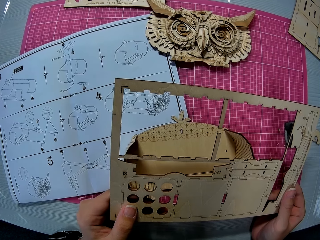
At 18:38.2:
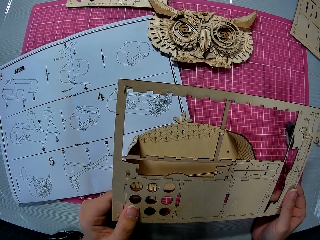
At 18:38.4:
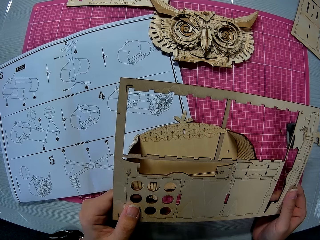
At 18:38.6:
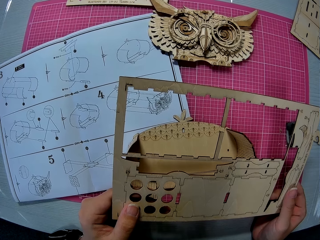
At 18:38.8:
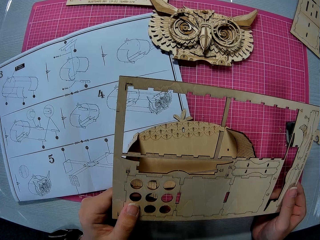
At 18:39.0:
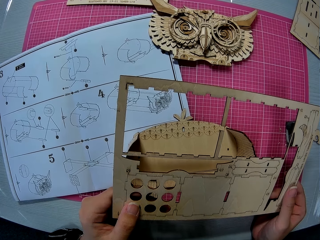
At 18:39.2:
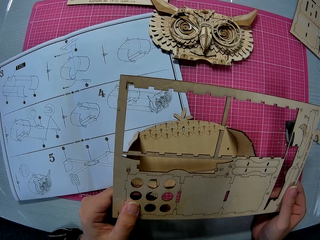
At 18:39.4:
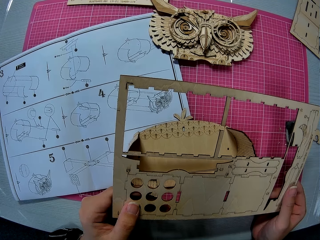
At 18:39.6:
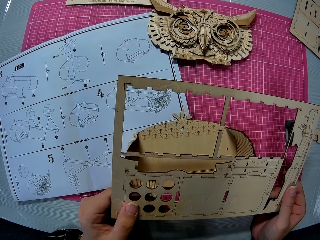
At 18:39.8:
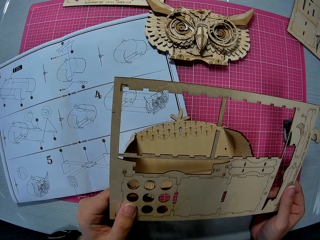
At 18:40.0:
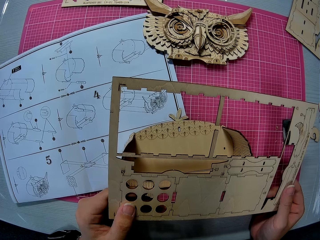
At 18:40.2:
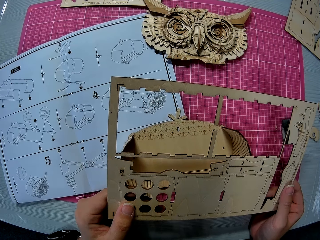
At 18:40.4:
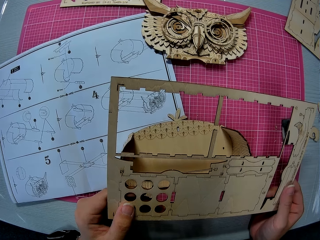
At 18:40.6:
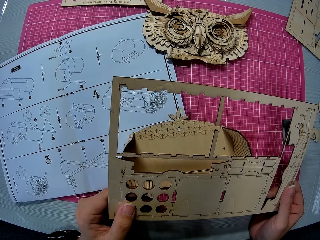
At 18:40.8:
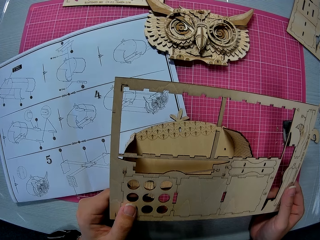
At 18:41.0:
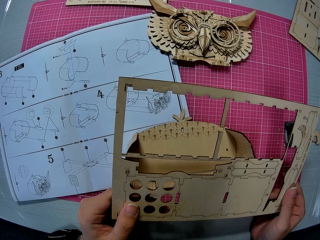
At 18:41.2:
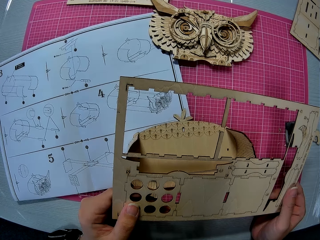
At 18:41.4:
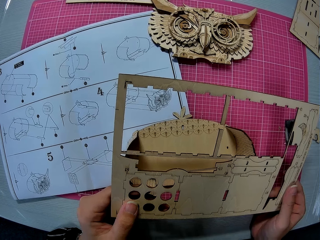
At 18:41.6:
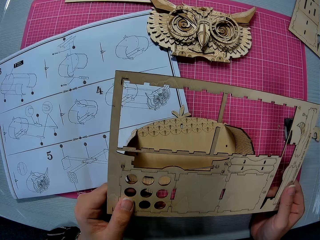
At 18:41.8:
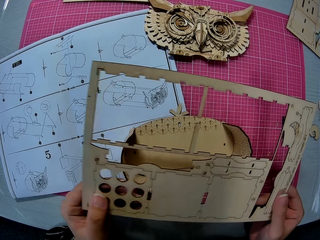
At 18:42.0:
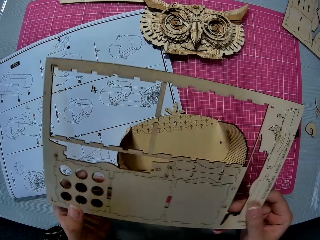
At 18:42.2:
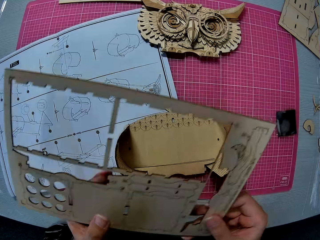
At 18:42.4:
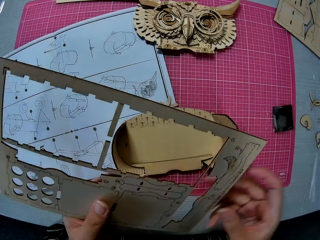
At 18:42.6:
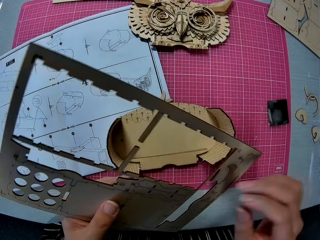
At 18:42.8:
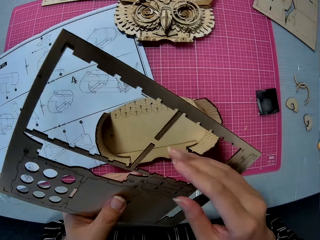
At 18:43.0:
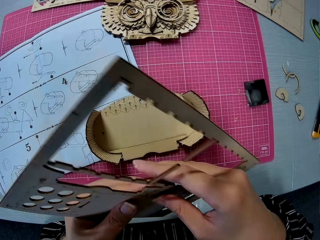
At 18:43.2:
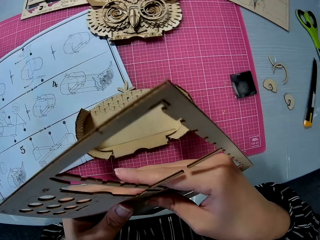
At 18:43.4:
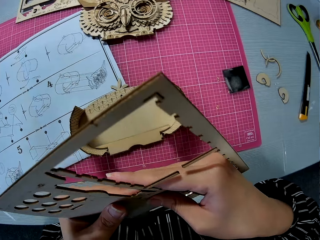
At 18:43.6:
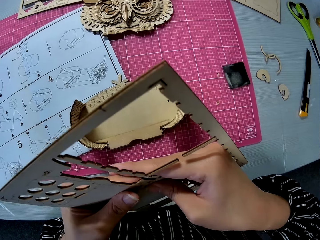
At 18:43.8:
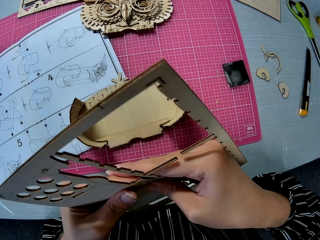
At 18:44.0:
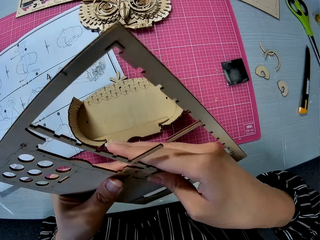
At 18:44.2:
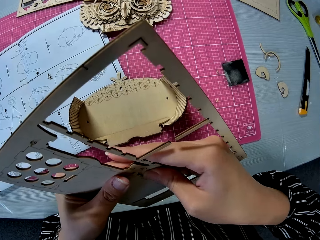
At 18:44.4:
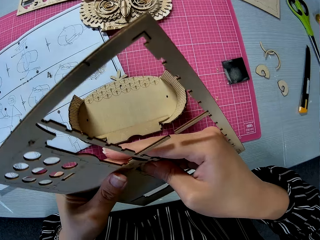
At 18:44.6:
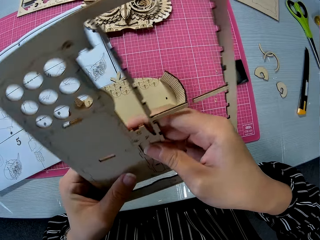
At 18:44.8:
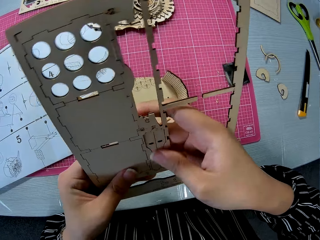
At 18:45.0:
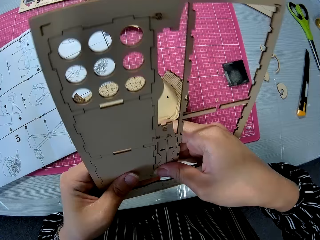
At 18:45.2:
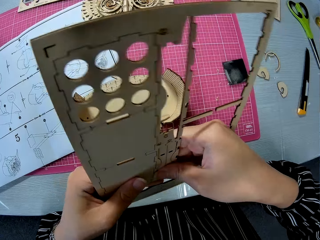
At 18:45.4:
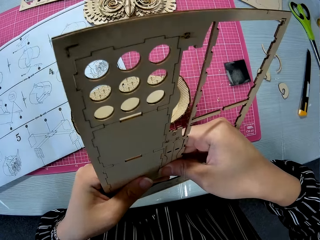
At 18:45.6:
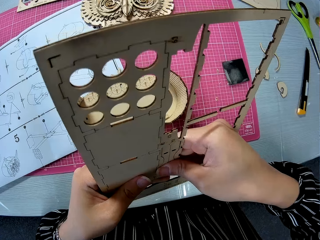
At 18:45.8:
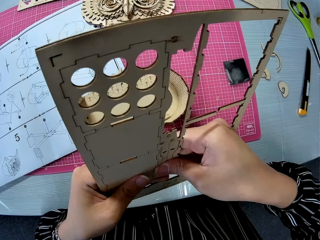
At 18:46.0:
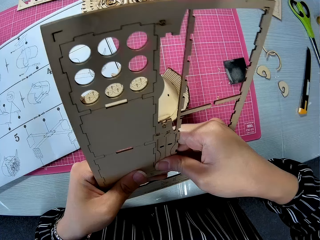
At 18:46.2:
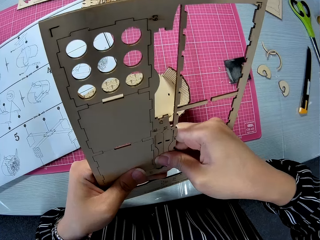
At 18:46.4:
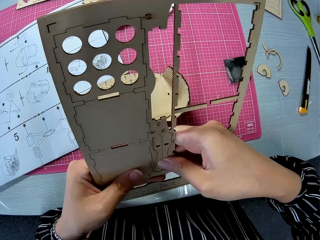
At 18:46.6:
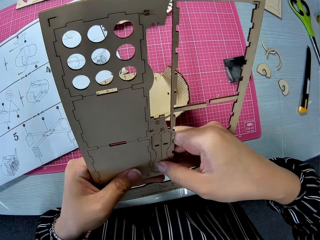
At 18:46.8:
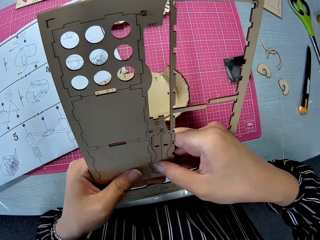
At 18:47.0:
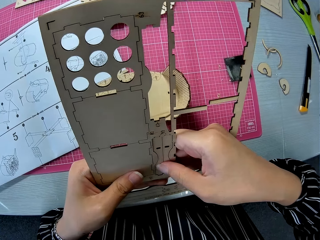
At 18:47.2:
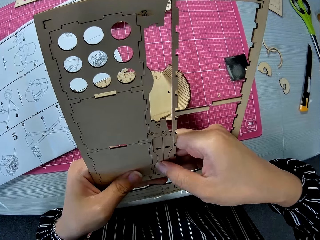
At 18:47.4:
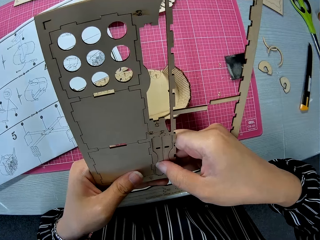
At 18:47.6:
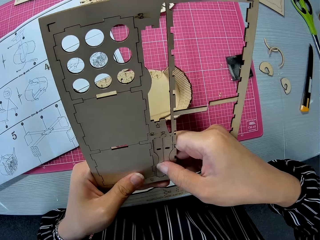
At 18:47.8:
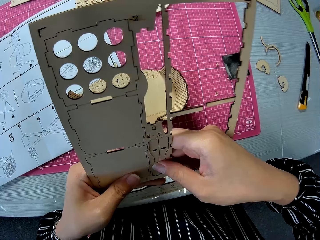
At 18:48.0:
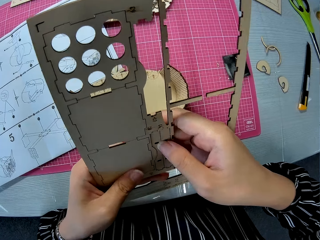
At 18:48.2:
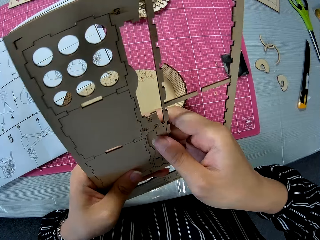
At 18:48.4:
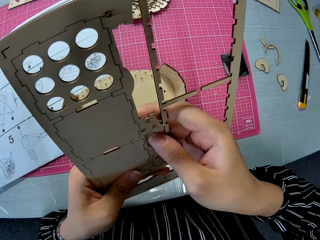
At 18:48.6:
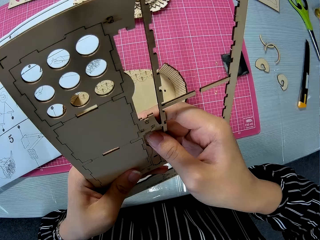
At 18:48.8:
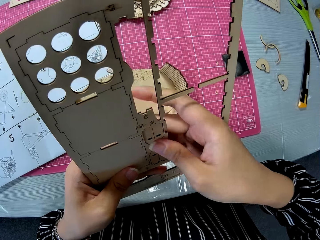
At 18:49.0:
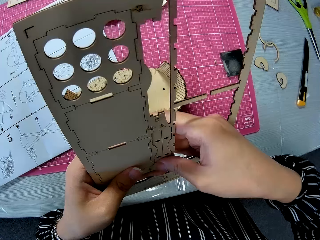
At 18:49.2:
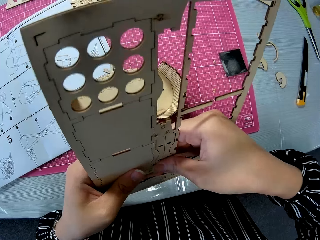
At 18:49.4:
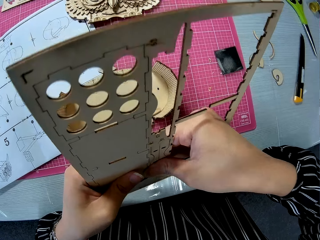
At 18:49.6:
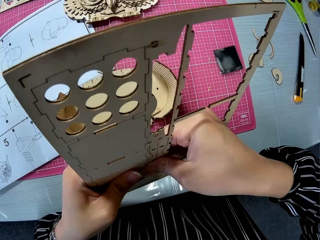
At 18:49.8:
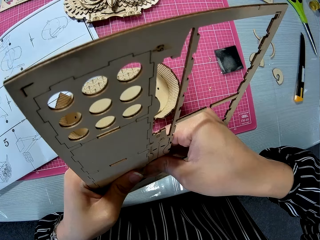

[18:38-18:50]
The camera wearer looks at the laser cut model on a hand. They pick out two pieces from the wooden puzzle sheet. They cut a piece of laser cut from the laser cut model with a hand.

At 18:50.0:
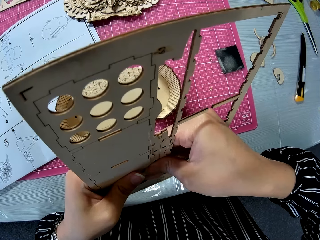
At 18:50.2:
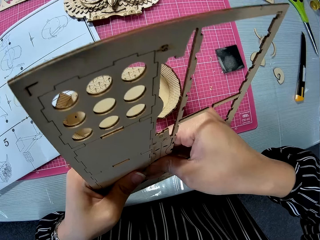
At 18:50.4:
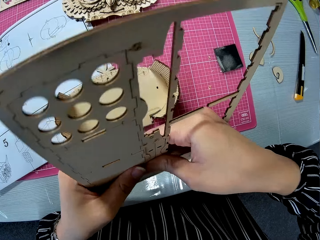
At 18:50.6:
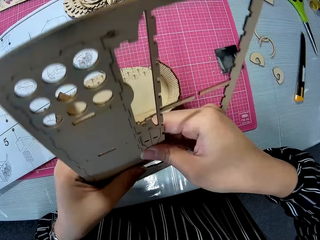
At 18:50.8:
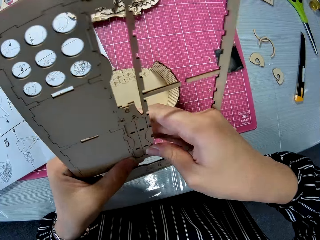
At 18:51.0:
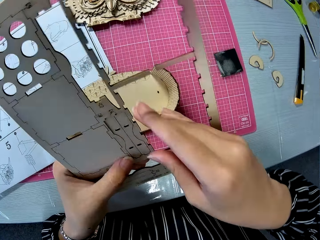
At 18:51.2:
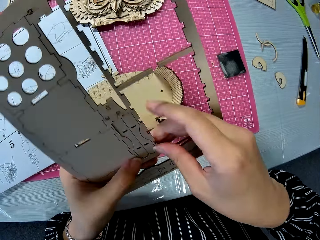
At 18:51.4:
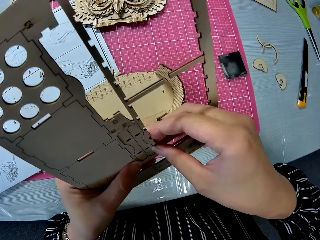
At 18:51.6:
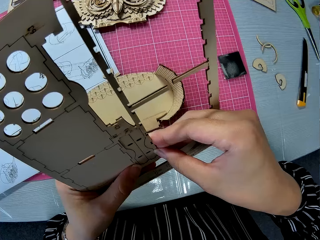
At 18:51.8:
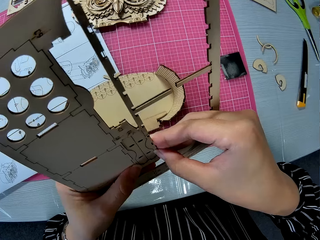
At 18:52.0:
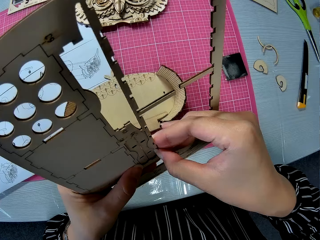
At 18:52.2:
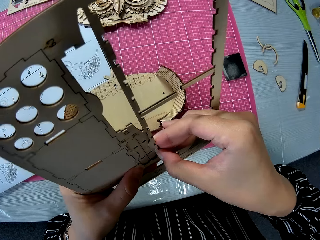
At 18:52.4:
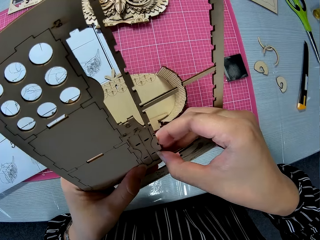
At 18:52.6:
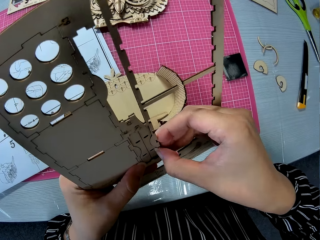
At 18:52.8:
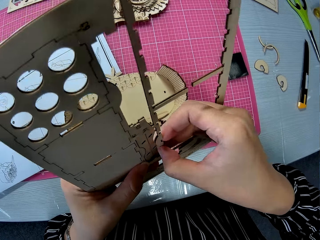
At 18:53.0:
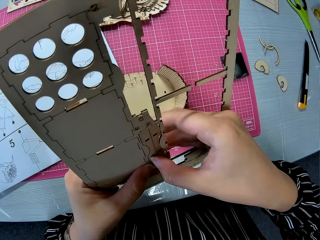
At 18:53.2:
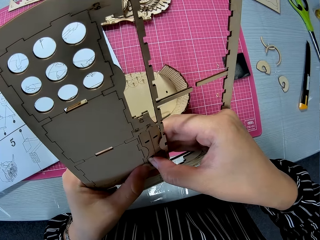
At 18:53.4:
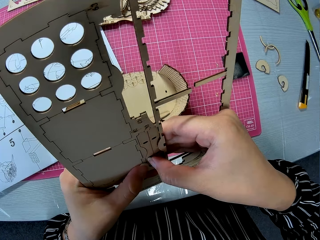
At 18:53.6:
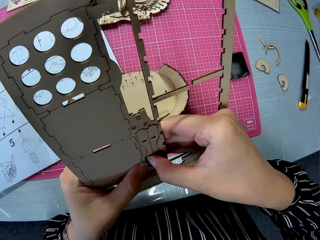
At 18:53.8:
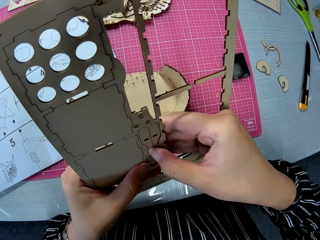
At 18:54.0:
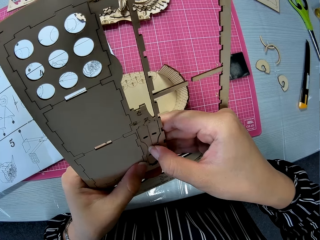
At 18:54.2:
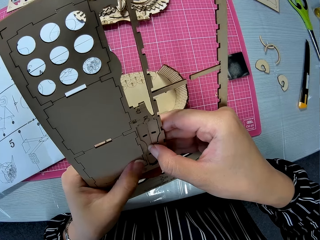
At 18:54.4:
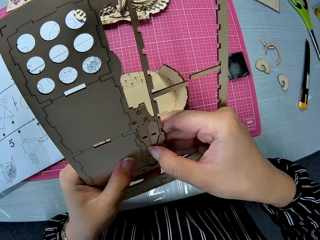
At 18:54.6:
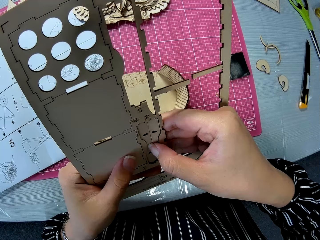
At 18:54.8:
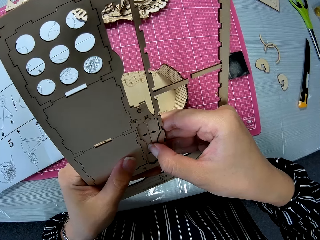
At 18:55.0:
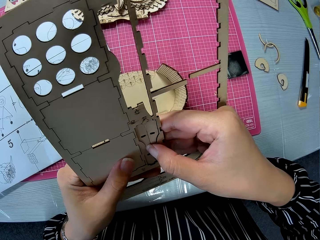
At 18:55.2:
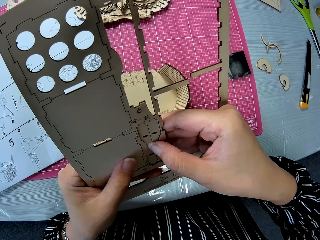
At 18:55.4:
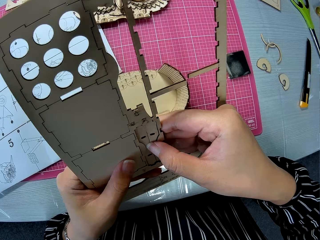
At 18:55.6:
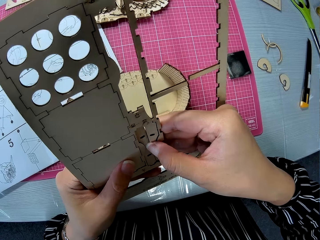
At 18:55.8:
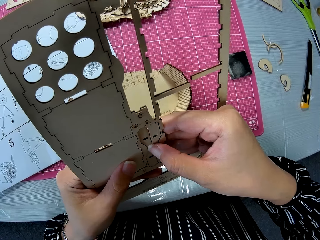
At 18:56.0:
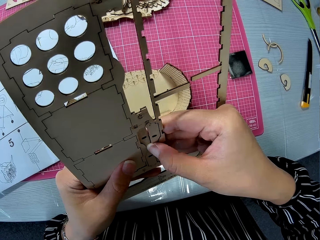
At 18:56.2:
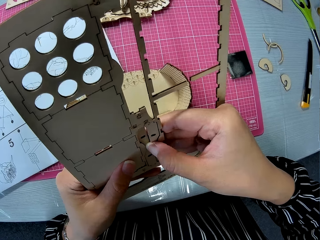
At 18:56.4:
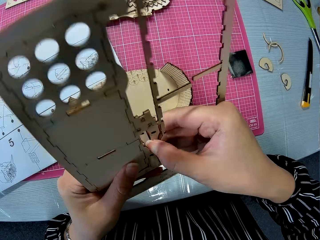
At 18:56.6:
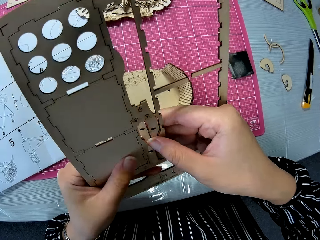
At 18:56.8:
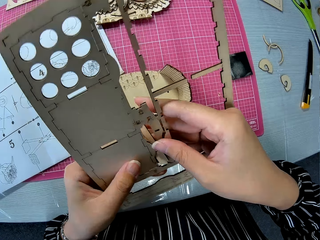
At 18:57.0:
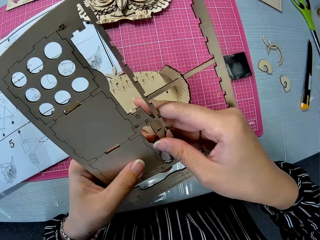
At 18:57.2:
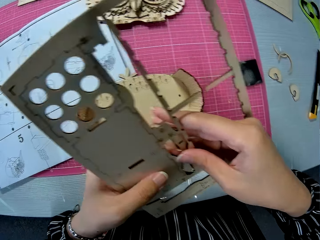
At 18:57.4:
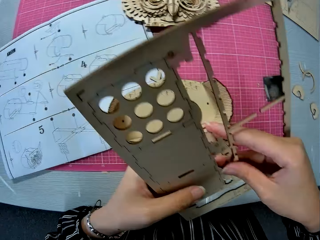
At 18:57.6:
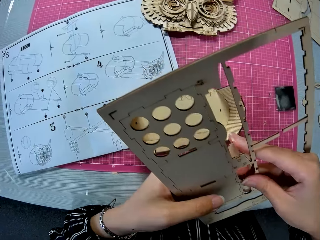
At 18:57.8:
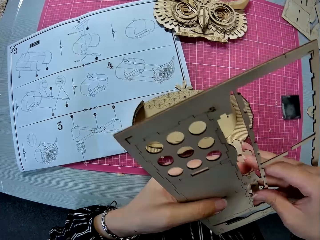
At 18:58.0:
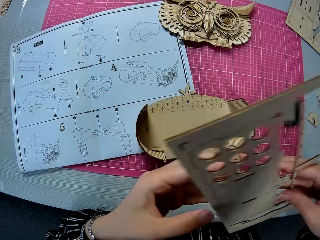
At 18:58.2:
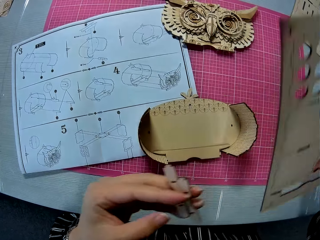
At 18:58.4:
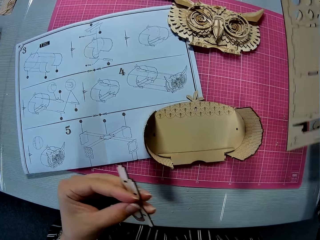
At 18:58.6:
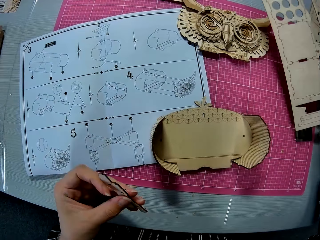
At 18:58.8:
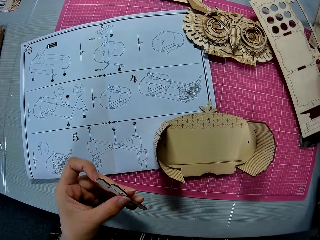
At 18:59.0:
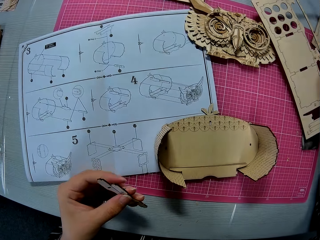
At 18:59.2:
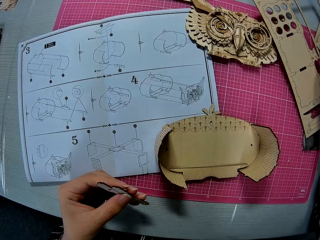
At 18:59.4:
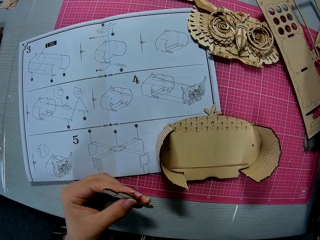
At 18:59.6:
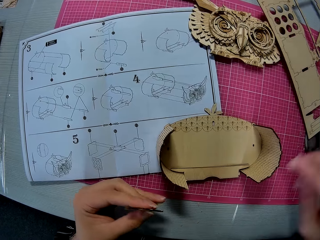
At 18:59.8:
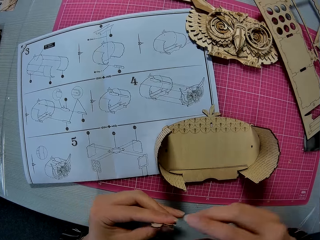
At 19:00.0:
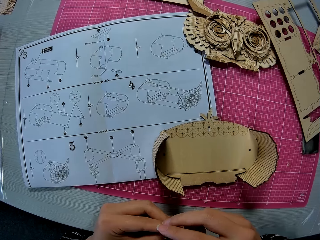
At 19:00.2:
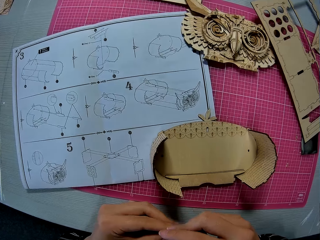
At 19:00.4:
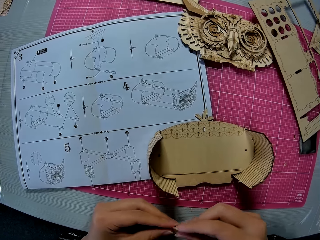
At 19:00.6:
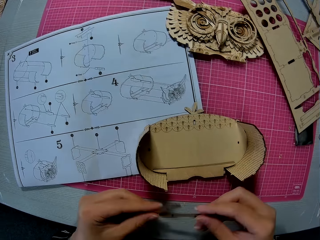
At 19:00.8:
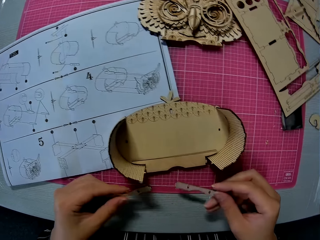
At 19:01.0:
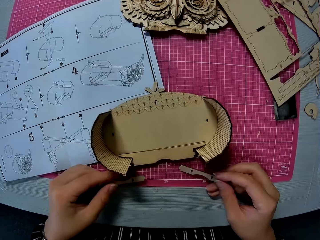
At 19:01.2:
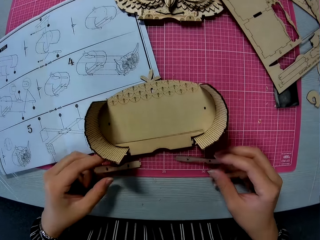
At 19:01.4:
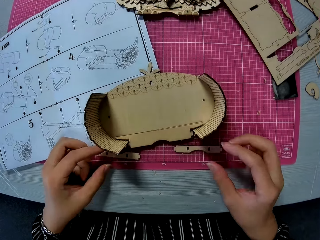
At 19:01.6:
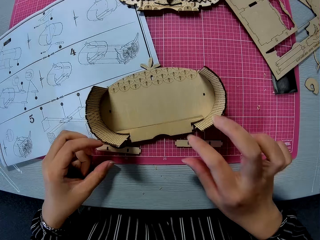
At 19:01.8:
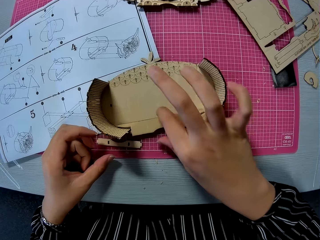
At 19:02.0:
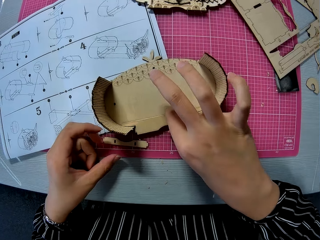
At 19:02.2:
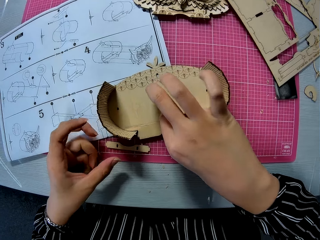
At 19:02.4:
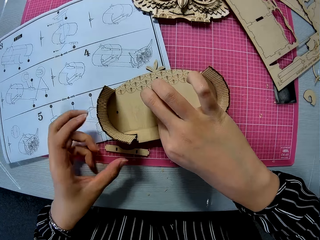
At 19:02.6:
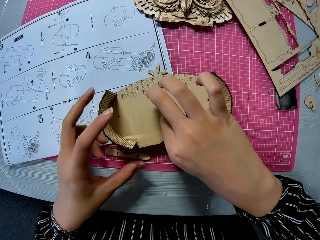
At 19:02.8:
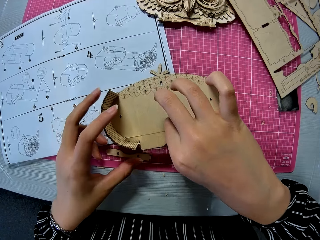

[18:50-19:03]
The camera wearer puts down a laser cut model on a cutting mat. She holds each piece with both hands. She puts down pieces of laser cut on the cutting mat. She removes the small wooden pieces in the assembled piece with her right hand.
